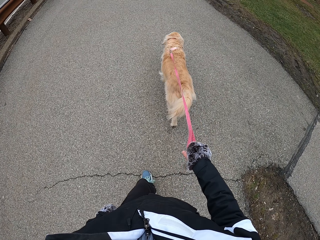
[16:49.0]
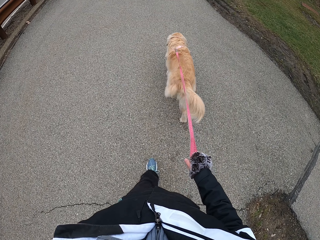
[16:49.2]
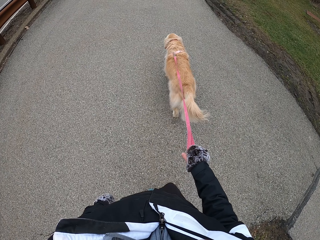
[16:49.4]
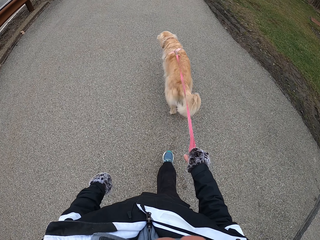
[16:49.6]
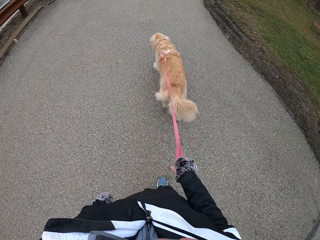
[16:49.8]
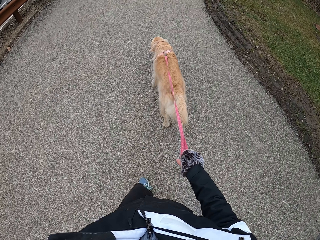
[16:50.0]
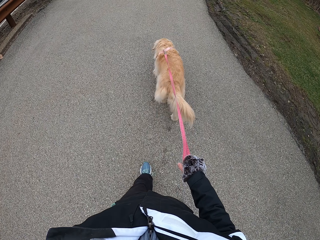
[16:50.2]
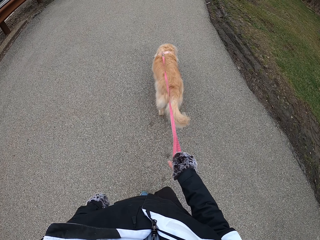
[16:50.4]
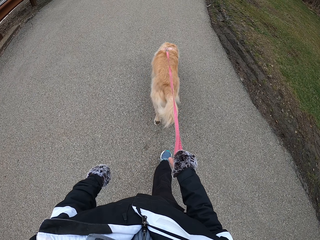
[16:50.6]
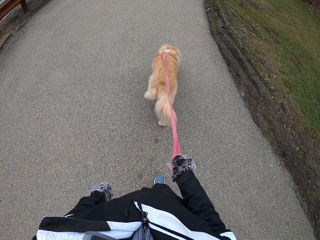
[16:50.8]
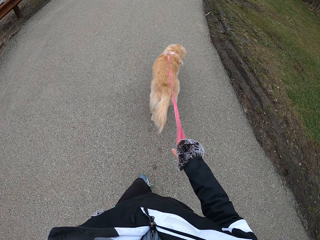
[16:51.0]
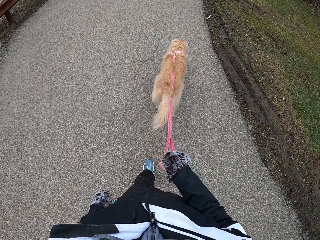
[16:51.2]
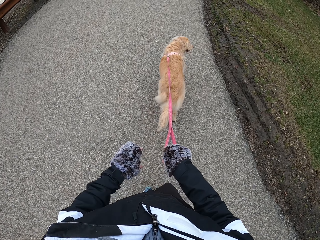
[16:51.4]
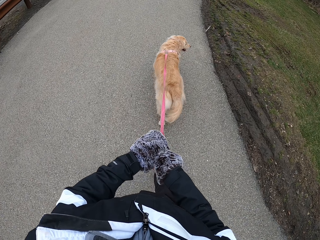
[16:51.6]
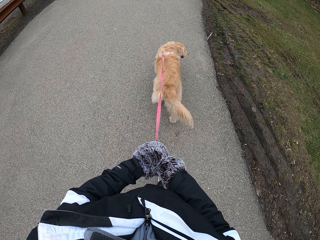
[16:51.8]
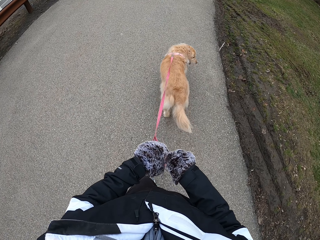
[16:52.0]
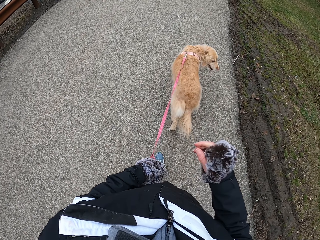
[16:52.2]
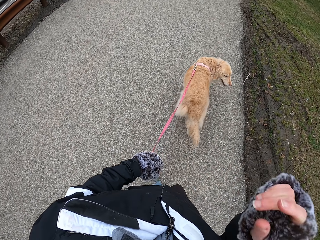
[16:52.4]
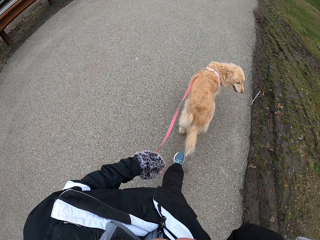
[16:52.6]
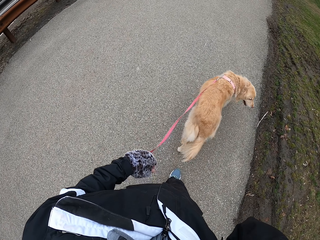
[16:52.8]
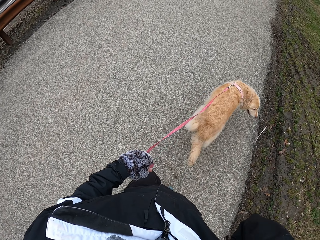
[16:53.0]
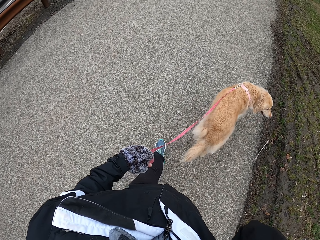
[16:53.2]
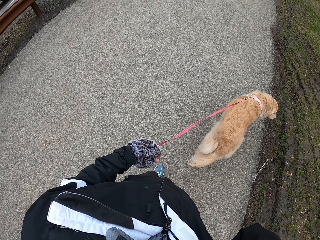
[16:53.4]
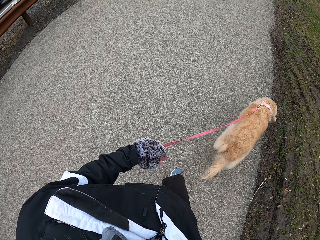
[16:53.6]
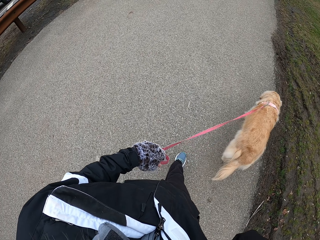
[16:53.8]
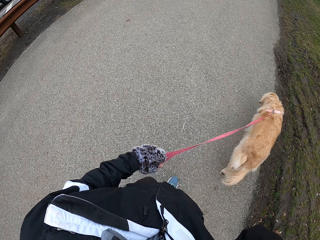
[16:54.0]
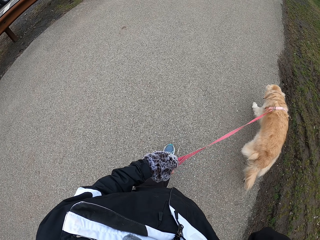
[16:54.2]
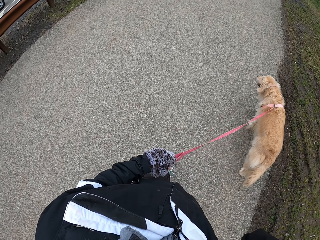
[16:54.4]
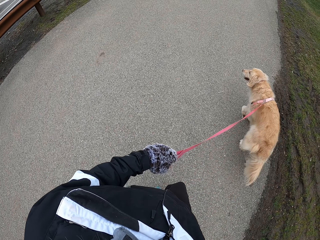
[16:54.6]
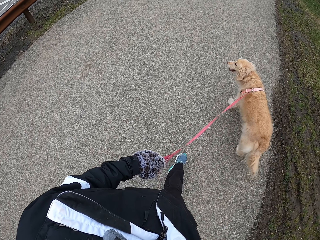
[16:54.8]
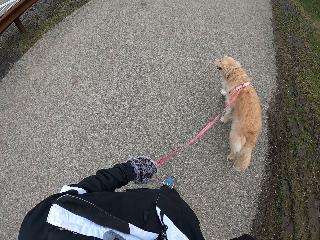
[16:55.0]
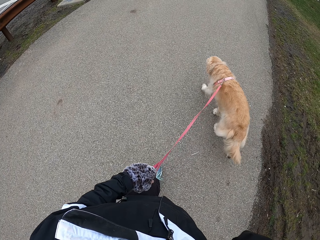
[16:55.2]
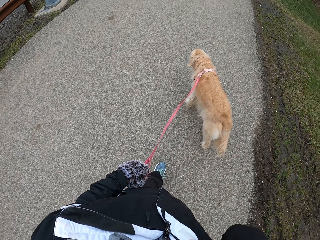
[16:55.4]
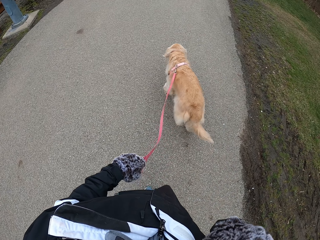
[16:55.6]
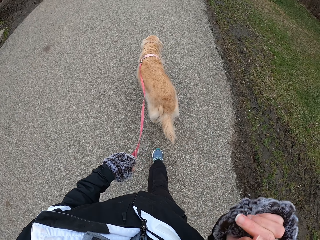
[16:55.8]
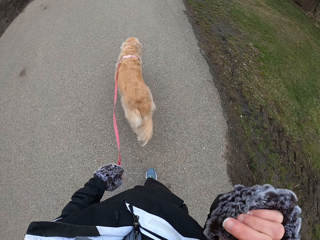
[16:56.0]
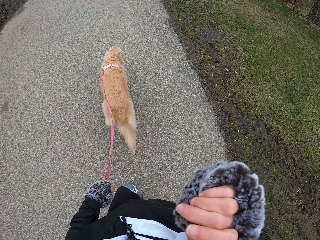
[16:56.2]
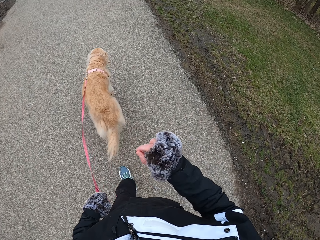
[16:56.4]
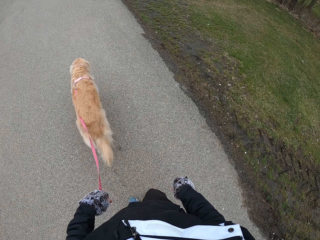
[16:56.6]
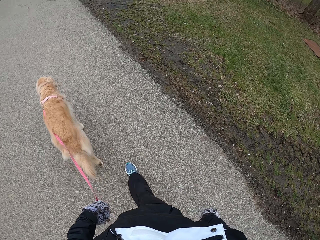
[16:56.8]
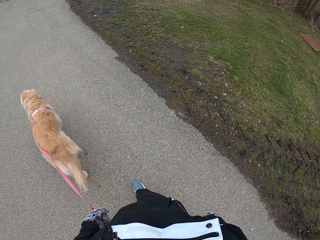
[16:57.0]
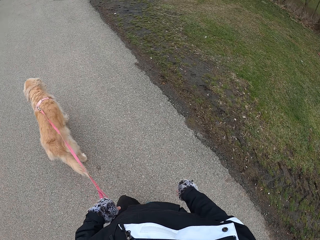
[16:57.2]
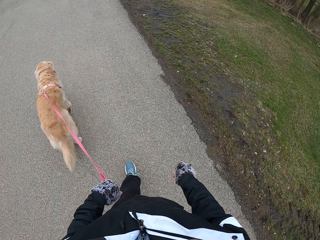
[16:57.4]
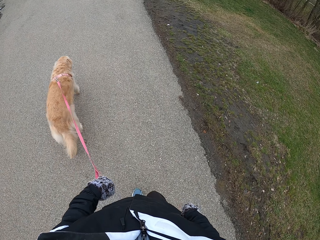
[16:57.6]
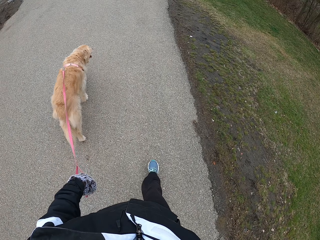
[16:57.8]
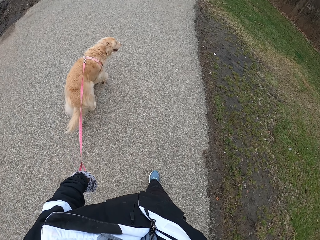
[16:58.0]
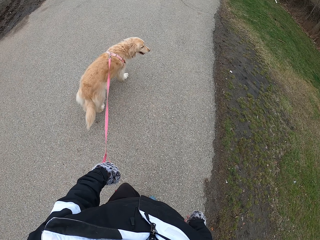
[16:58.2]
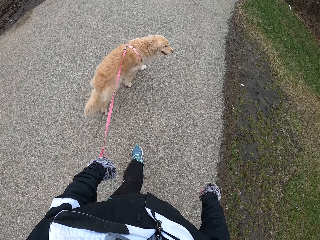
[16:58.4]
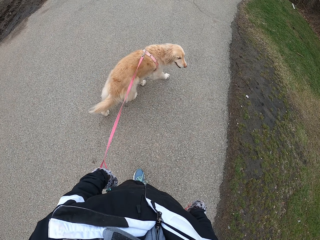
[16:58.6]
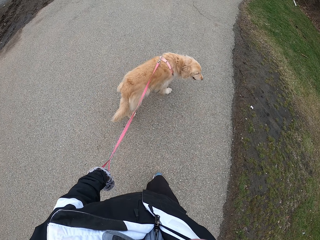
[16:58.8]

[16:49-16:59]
The camera wearer passes the leash to the left hand. He lifts the hand. He walks with his dog on the pathway and adjusts the camera. He puts the hand down.

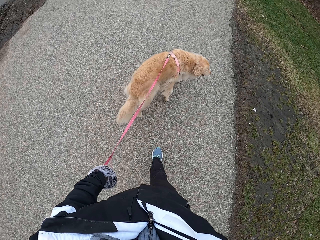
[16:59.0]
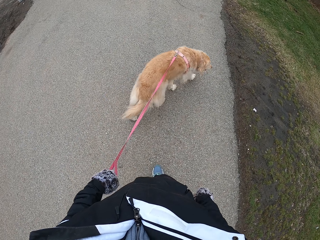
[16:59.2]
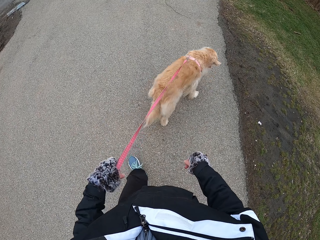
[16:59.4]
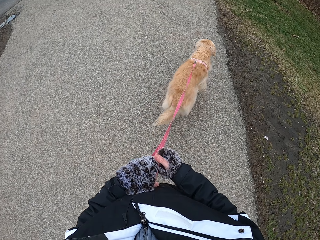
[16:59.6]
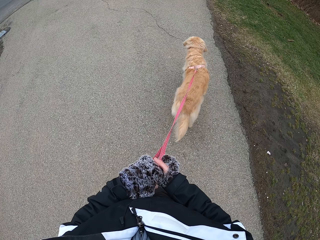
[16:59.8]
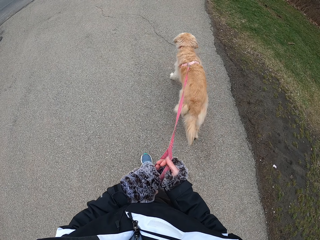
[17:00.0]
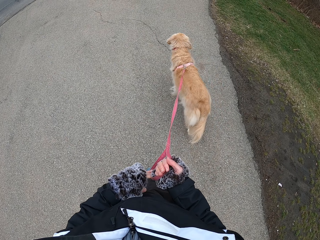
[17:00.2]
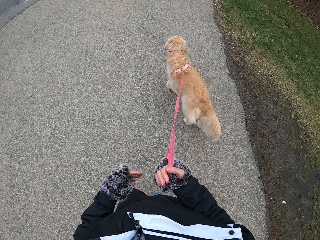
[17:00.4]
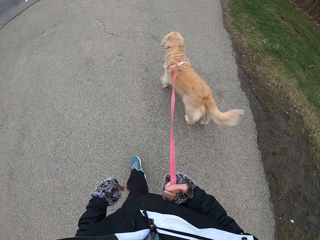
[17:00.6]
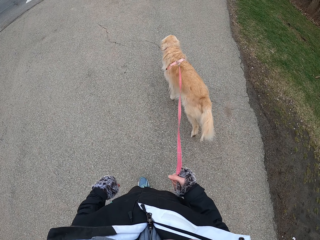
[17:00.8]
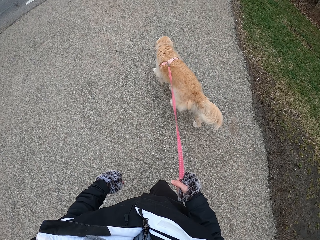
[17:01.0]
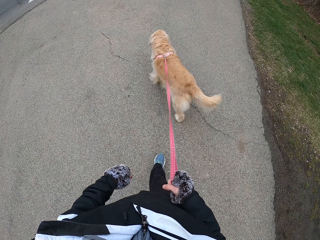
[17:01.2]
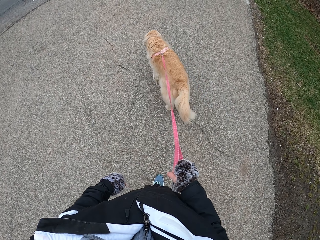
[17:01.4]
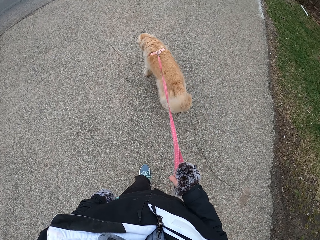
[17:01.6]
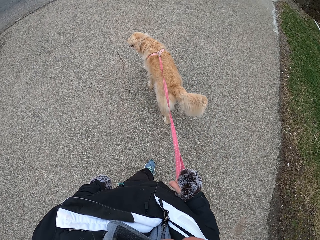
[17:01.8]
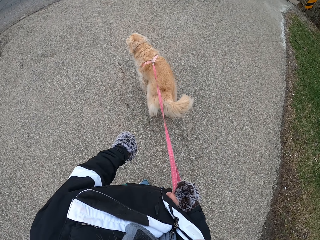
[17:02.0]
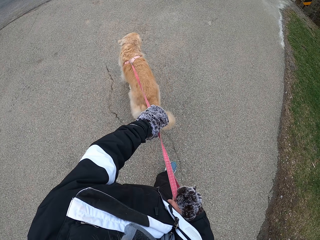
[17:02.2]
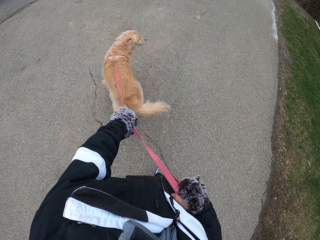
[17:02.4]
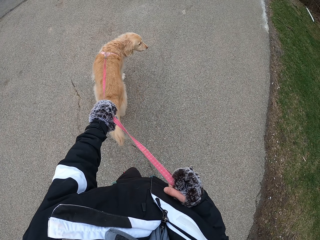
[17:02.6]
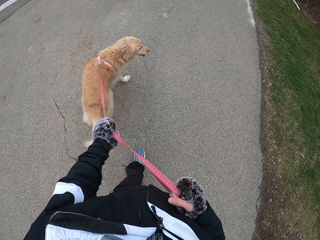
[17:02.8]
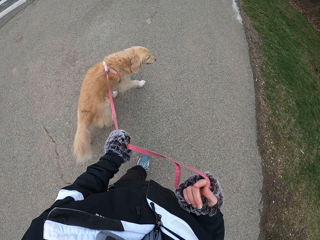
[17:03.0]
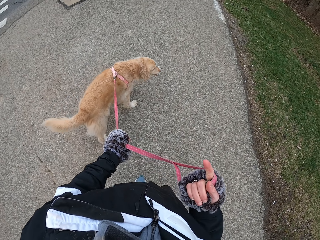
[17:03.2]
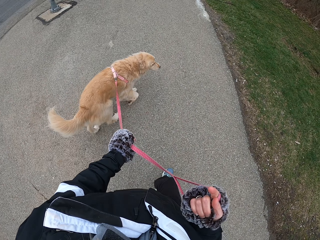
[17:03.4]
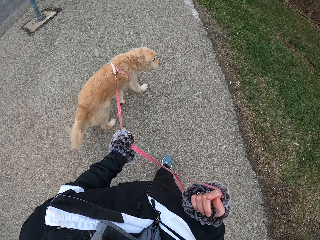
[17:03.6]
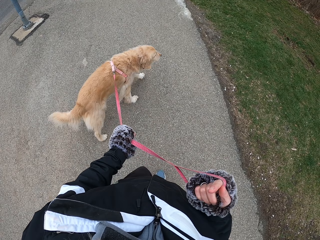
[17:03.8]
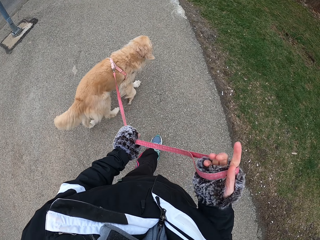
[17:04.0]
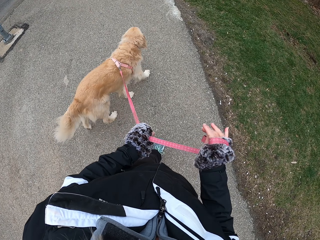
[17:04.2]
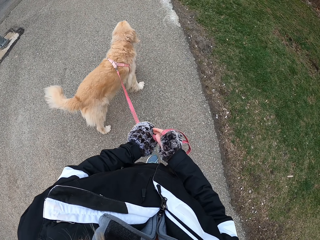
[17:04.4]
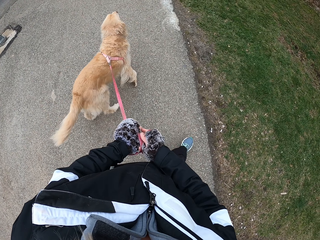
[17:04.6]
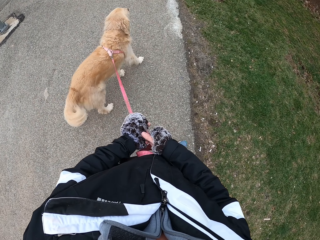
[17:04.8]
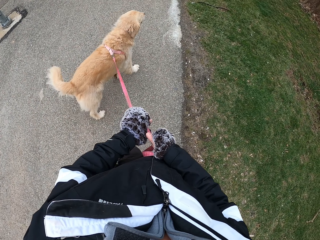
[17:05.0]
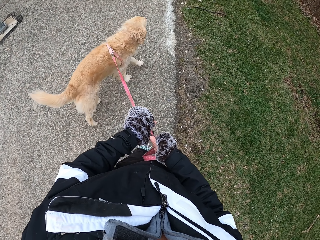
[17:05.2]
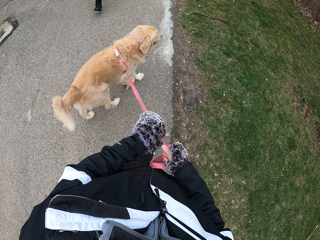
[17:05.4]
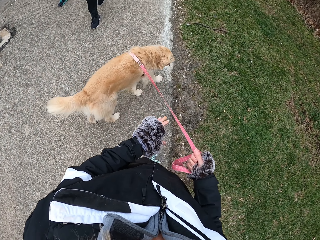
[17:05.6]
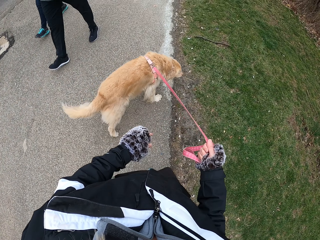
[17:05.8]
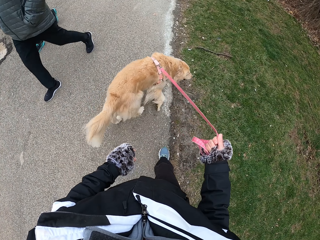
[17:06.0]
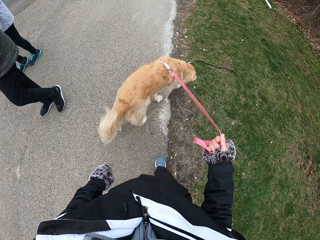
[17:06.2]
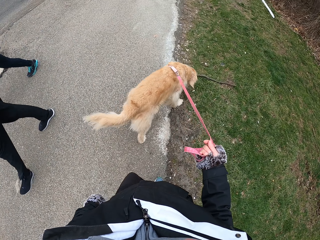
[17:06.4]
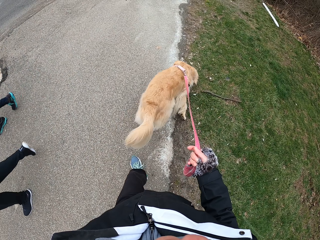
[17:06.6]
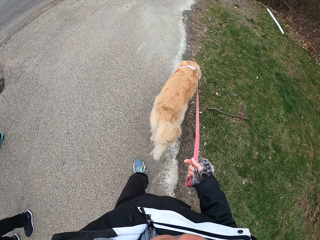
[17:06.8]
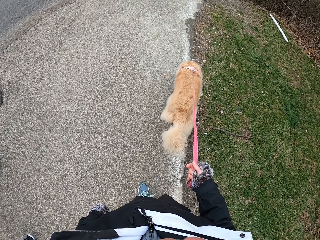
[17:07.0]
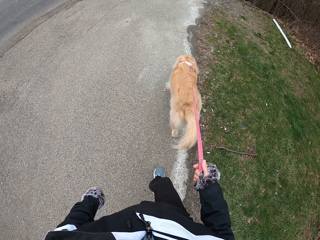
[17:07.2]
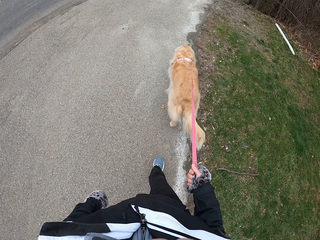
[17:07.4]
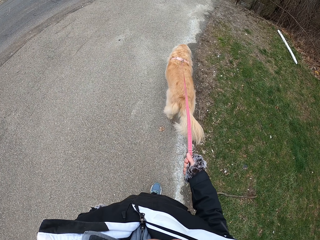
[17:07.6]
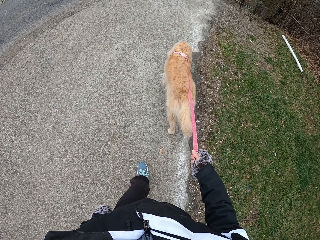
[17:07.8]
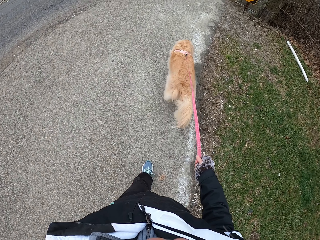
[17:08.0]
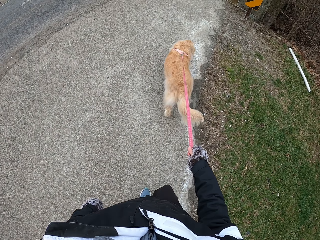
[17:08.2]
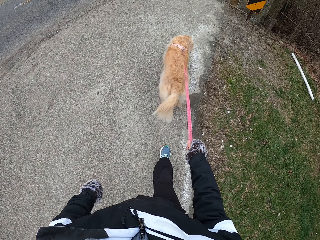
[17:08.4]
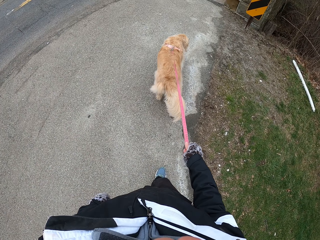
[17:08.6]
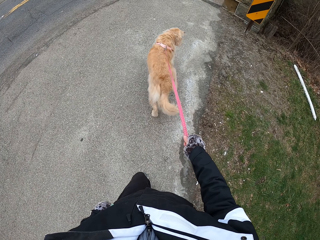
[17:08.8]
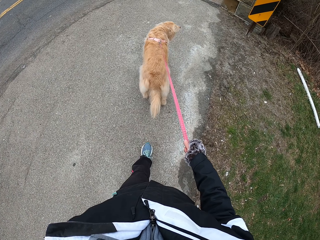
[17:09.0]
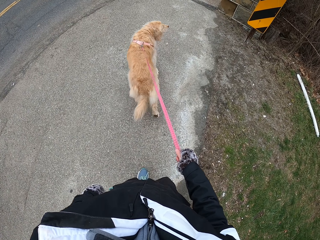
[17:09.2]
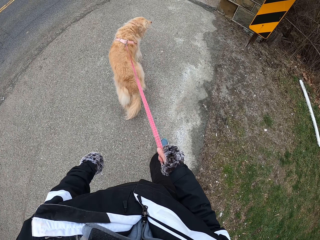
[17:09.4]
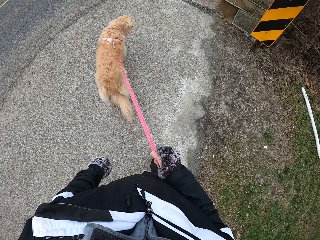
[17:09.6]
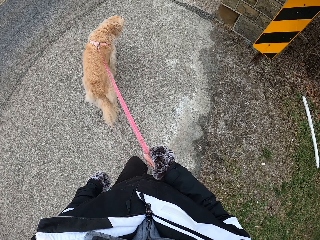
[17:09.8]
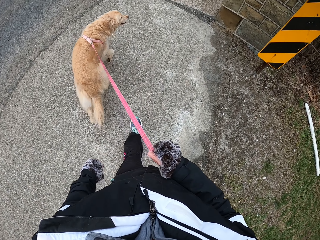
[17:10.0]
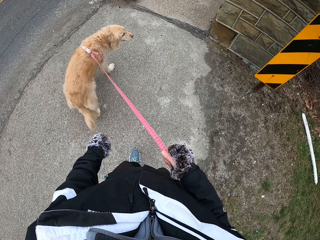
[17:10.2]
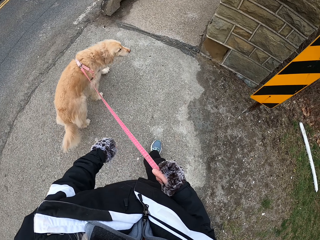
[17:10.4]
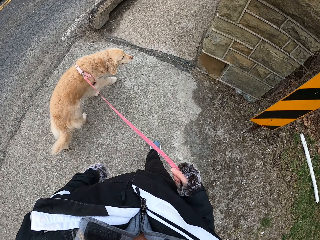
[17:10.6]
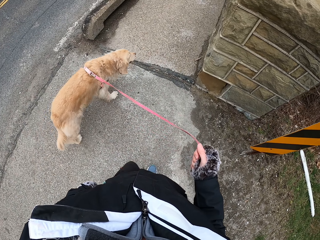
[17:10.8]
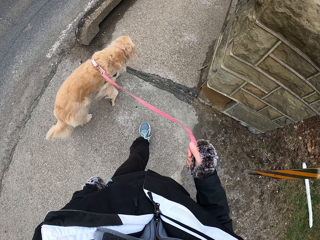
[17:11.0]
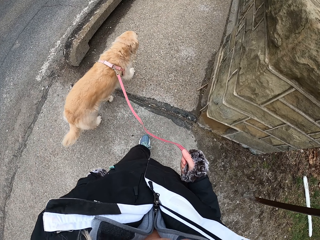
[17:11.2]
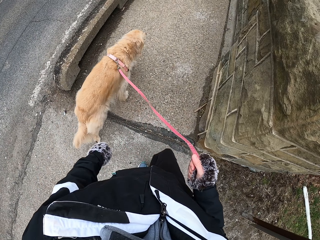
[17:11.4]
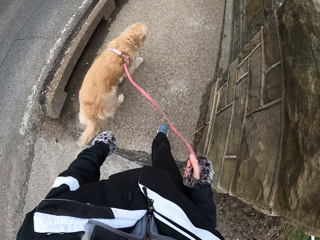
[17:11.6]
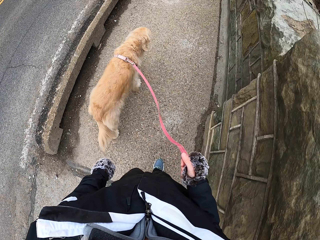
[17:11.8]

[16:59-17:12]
The camera wearer passes the leash to the right hand. They hold the leash with the left hand. They fold the leash. They leash the leash from the left hand. They pass a man and a person.
